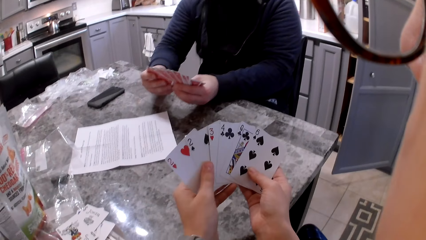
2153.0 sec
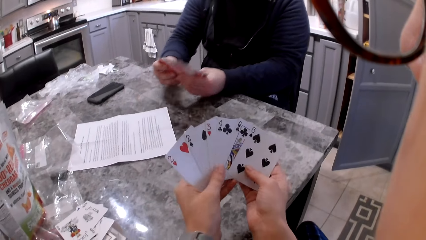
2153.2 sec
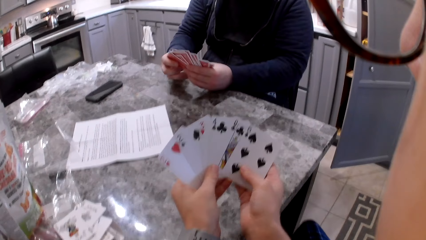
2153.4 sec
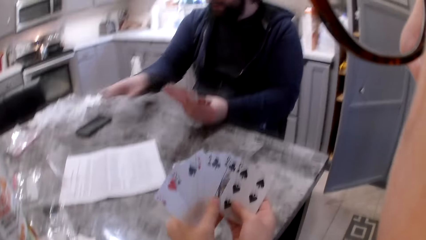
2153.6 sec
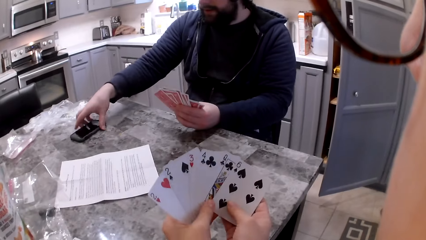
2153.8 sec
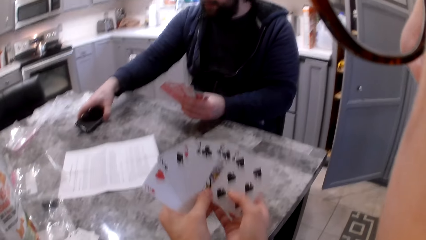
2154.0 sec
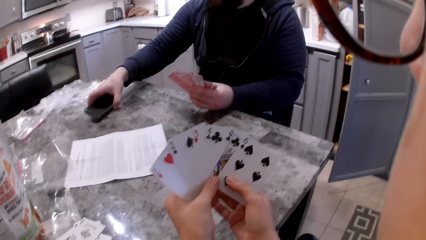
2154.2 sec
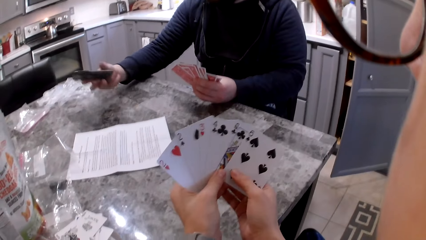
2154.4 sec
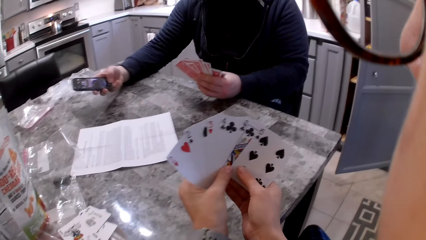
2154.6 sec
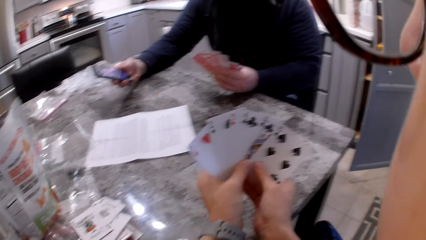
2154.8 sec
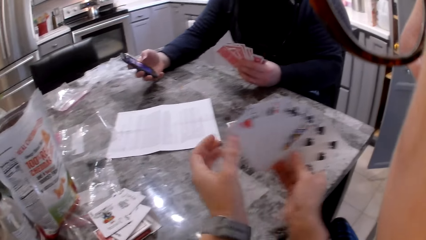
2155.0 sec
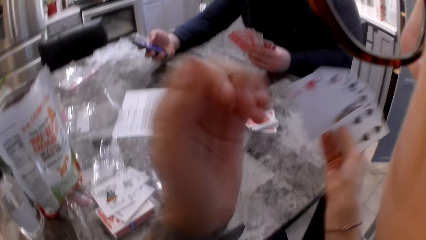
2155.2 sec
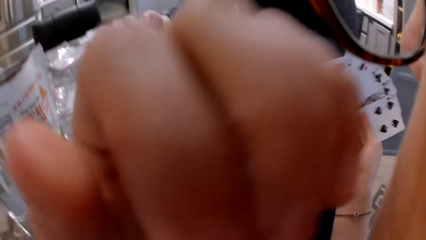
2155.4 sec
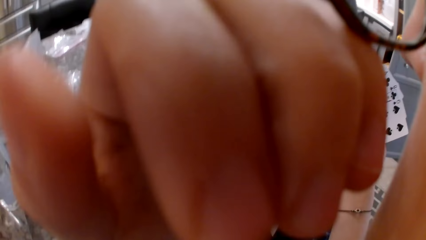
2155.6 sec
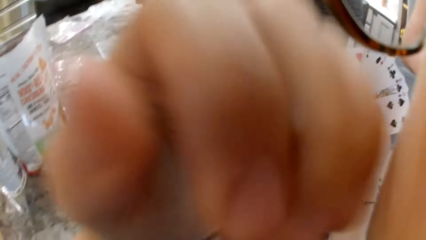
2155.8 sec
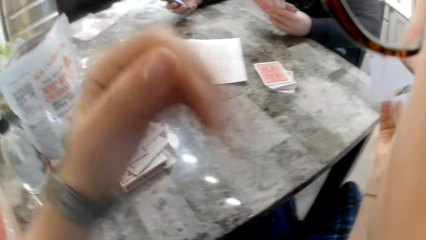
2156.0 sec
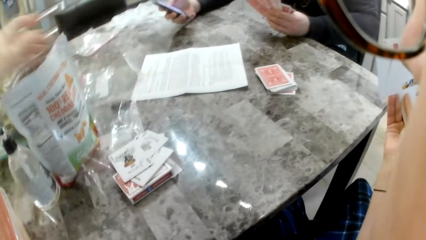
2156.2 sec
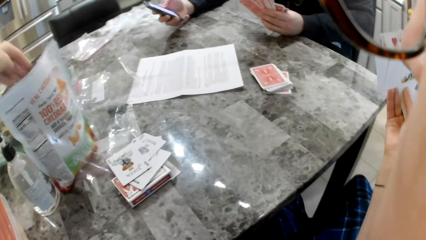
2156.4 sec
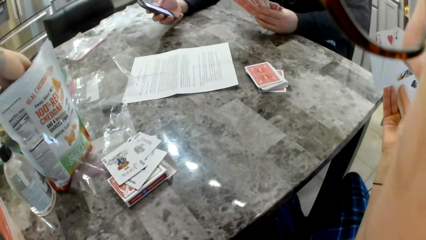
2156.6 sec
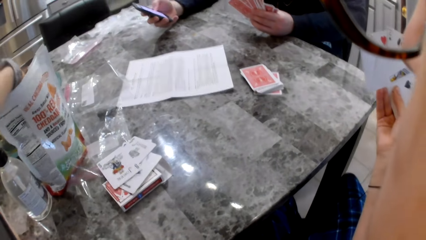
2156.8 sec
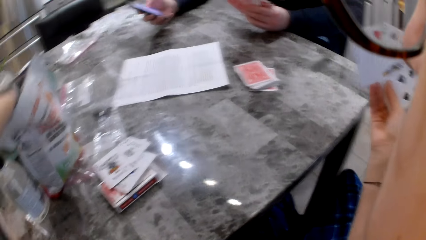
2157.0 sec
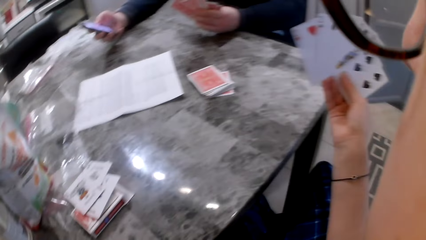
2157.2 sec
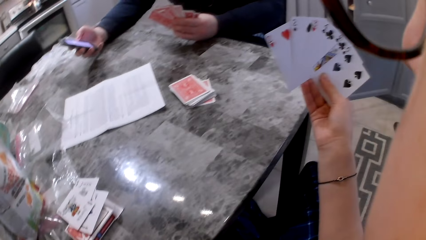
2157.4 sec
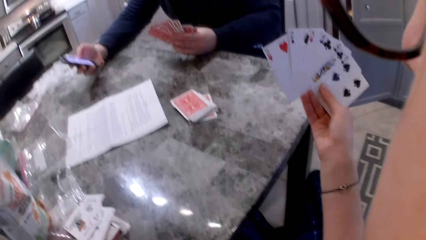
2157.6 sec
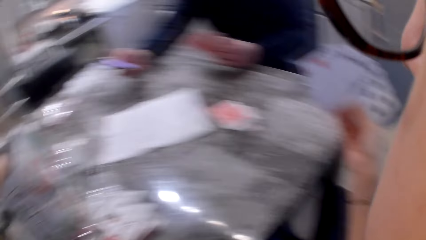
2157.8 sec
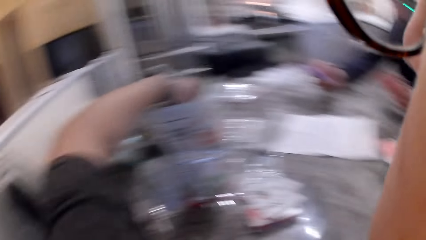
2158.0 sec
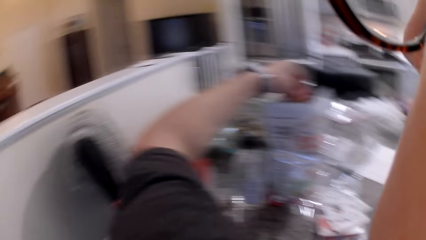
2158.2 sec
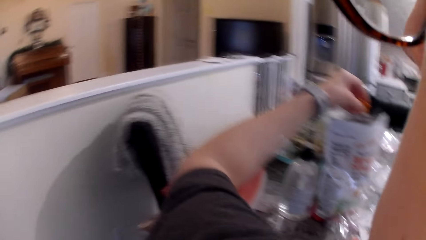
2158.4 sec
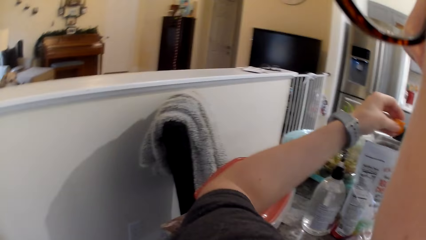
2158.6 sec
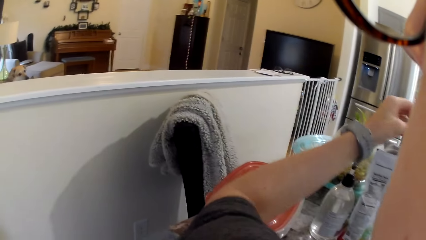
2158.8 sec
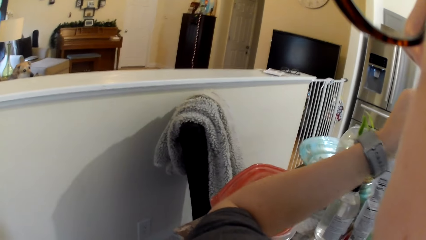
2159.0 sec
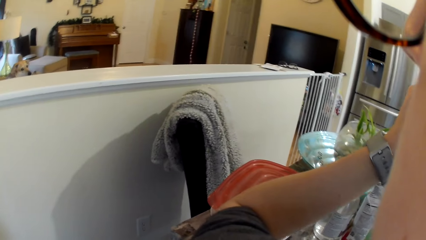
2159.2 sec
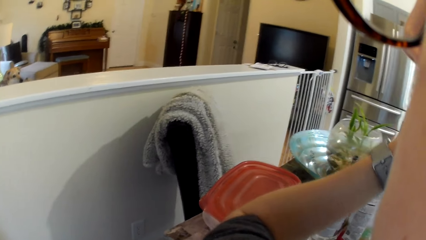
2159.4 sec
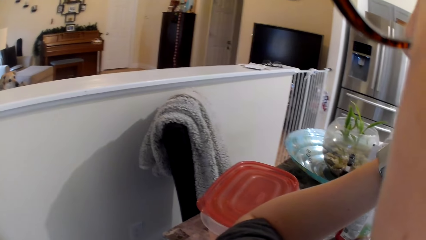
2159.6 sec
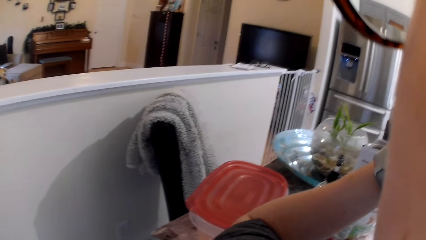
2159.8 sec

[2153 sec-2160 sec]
A man picks the phone on the counter. The man operates the phone. The camera wearer adjusts the glasses on her face. She touches her face with her left hand. She takes a cracker piece from the pack on the table. She stares at the dog.

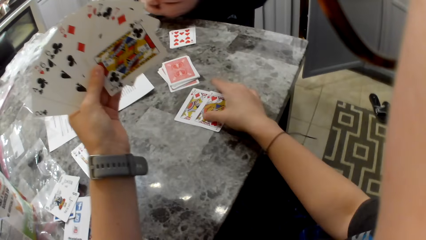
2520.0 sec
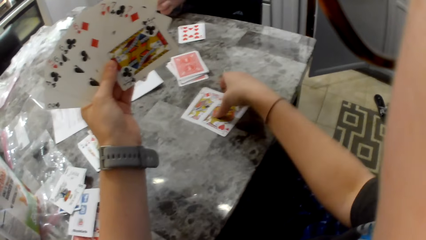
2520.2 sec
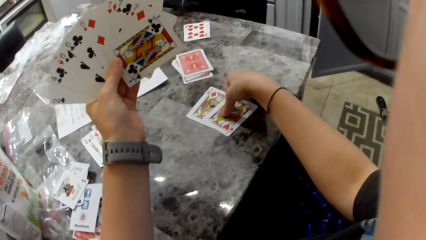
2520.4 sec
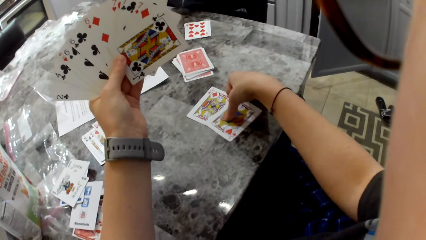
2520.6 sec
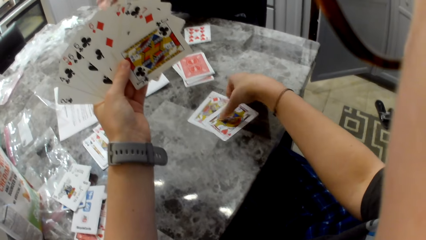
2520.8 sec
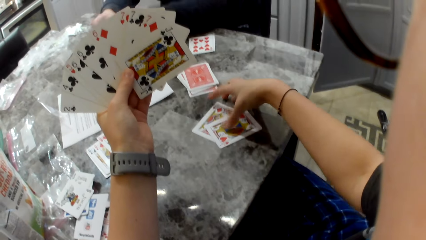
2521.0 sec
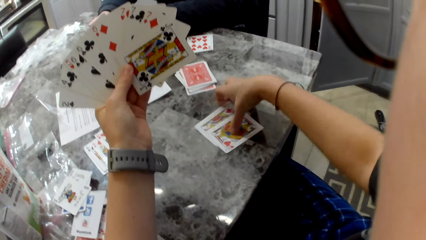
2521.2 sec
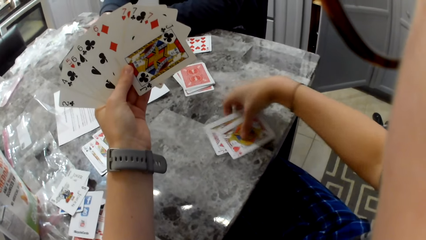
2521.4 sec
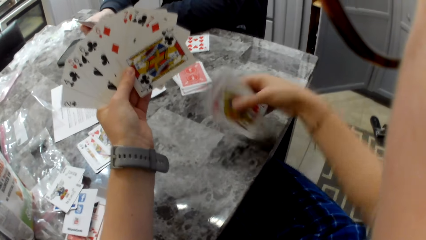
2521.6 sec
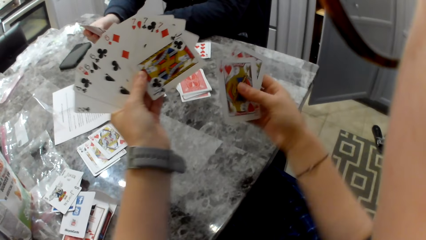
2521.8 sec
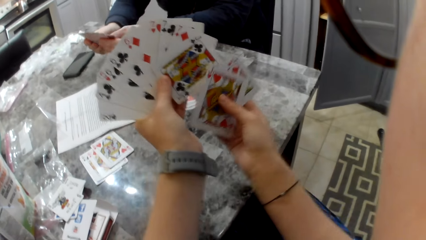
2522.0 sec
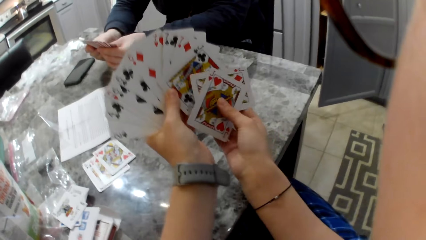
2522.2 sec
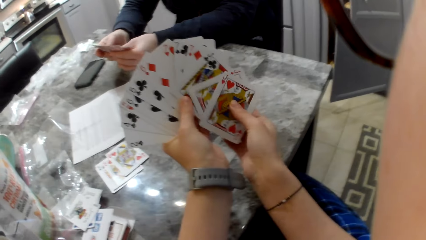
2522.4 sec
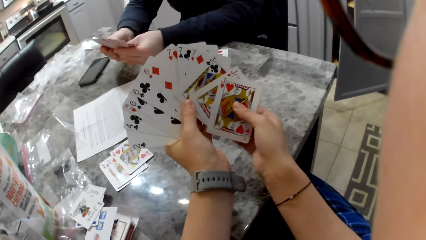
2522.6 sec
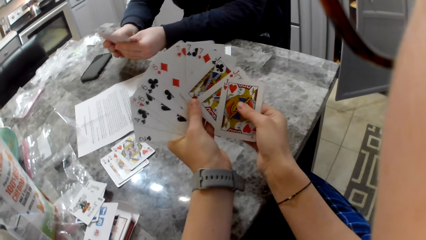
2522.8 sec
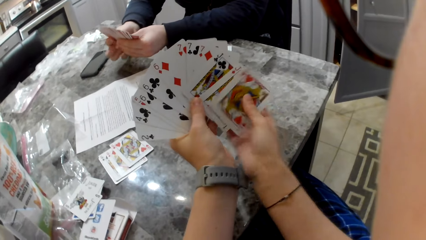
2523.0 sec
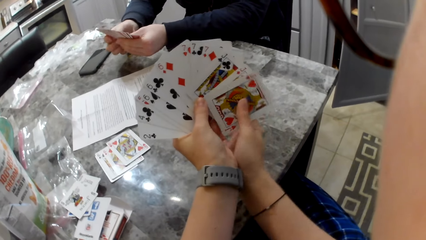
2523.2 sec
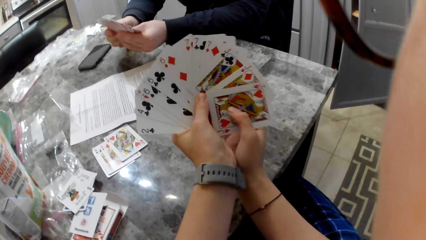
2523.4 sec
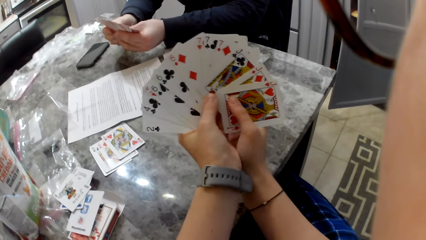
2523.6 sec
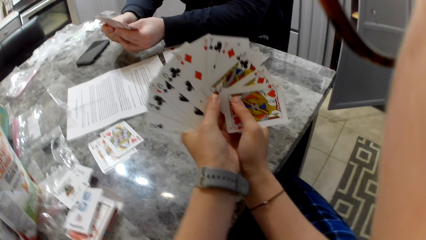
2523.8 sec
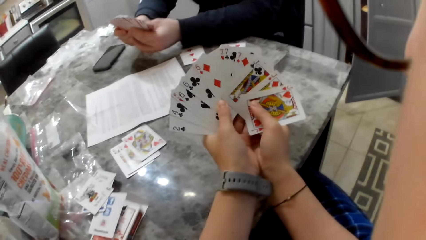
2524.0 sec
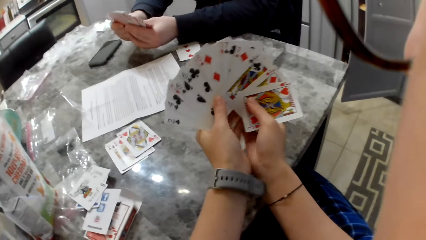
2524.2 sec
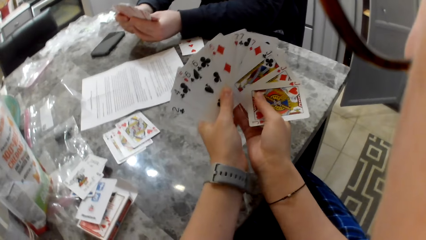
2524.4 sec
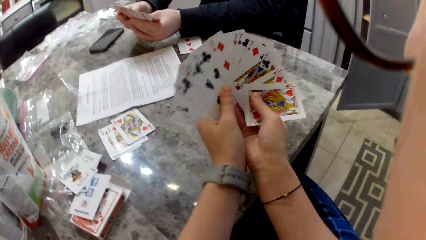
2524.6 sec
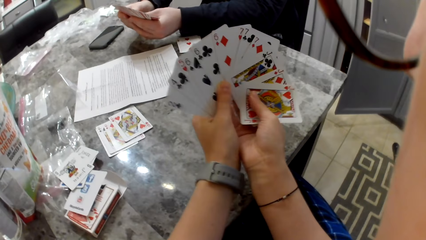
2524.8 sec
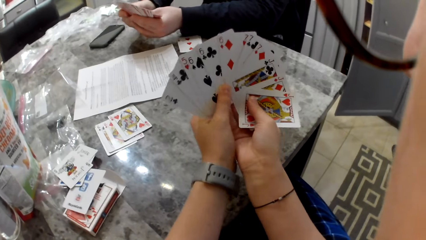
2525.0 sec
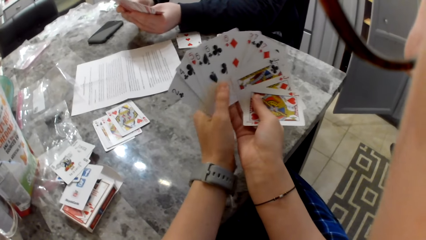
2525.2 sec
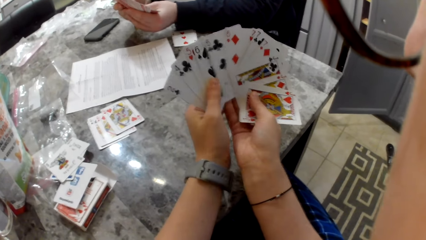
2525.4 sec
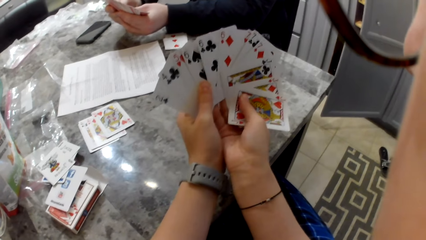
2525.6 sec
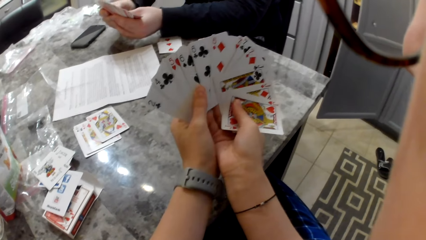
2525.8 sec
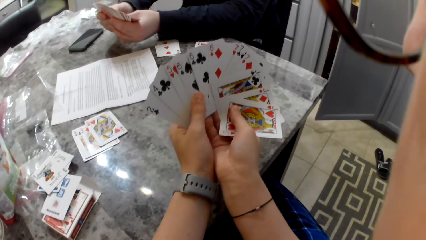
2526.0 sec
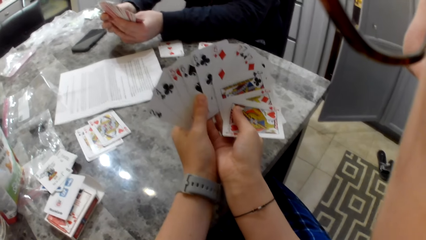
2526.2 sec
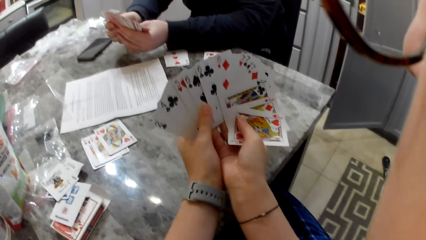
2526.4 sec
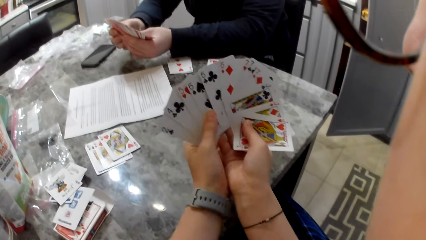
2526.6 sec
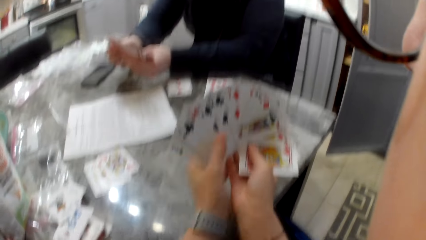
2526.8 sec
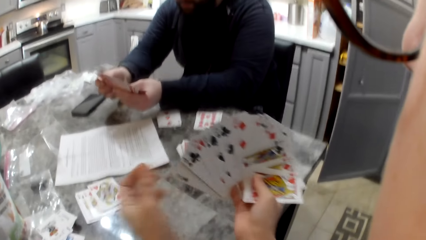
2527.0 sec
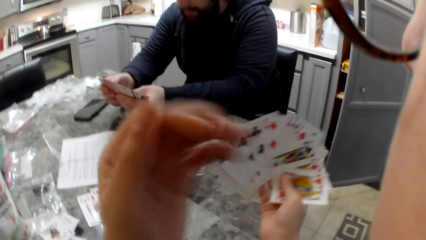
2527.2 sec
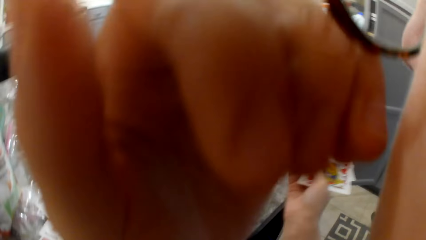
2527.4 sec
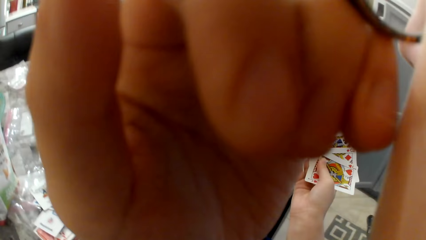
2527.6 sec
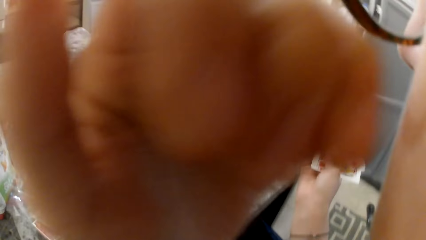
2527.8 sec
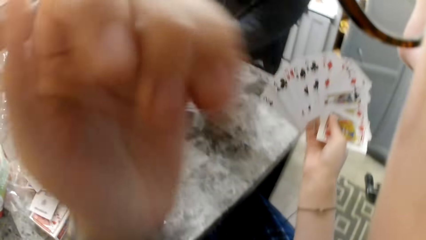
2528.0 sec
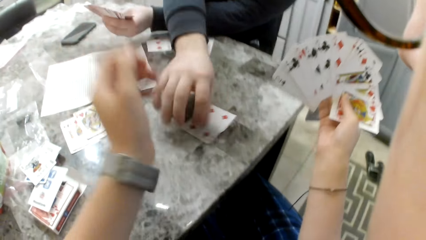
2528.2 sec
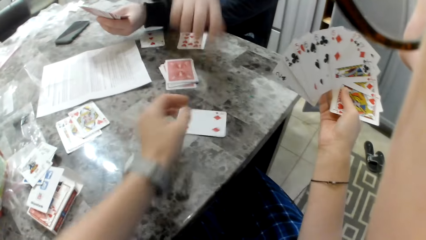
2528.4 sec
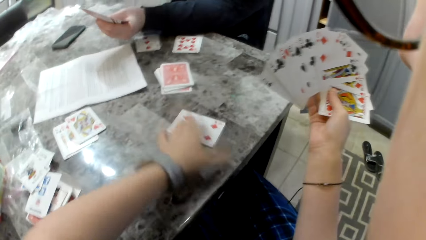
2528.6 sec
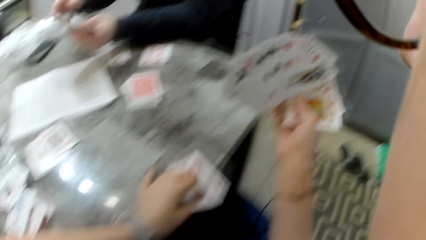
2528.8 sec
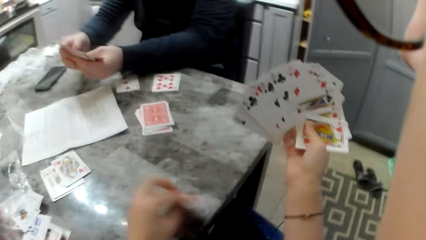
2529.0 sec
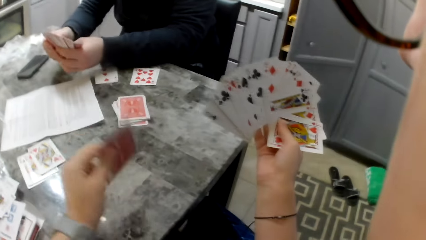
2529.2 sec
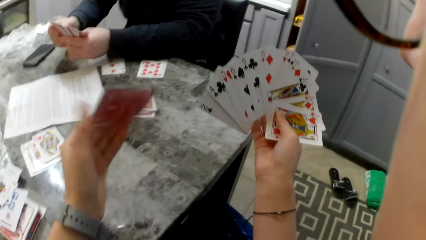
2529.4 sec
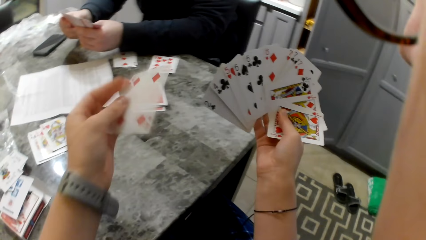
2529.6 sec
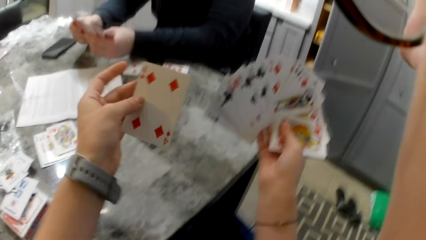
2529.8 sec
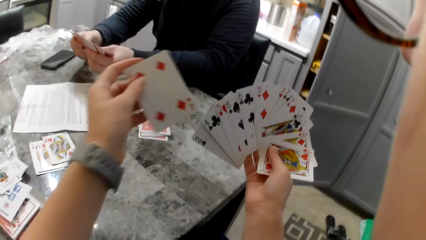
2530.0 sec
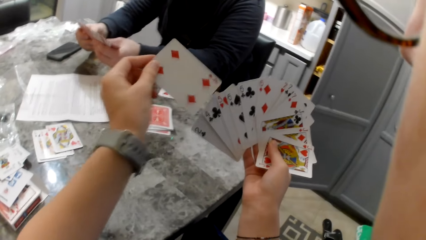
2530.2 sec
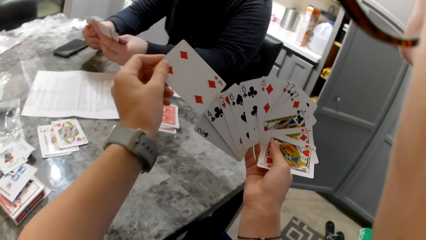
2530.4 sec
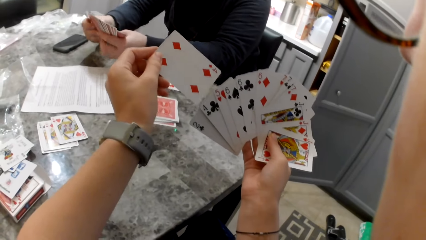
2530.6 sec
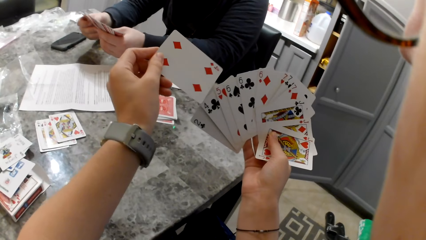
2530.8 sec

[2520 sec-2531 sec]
The camera wearer picks the cards on the counter with her right hand. She adds the cards to her cards. A man shuffles cards in his hands. The camera wearer shuffles cards in her hands. She lifts her hand to the glasses on her face, adjusts the glasses. She touches her glasses. She drops her hand back. The man drops the card on the counter. The camera wearer picks the card on the counter with her right hand. The man shuffles cards in his hands. The camera wearer positions the card on other cards in hand.
